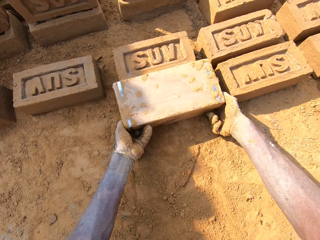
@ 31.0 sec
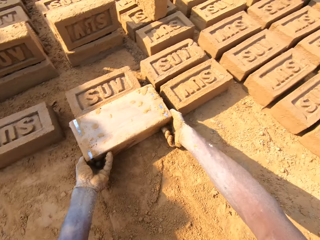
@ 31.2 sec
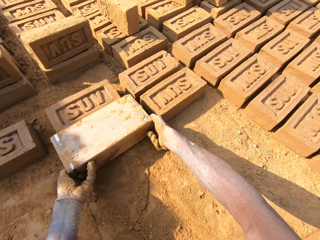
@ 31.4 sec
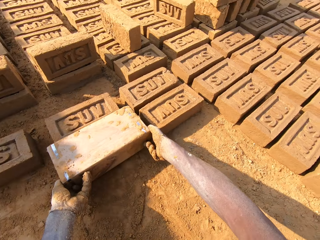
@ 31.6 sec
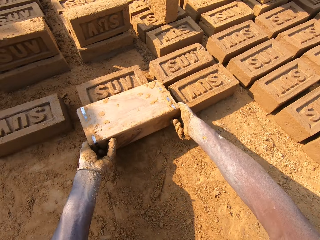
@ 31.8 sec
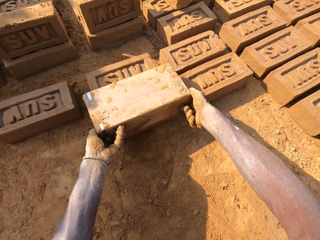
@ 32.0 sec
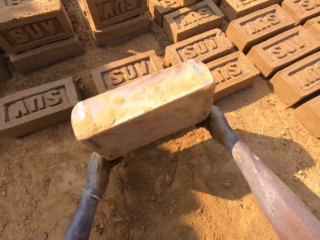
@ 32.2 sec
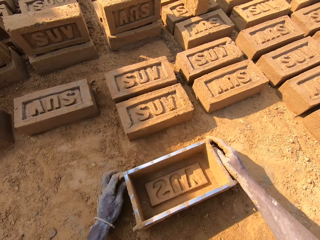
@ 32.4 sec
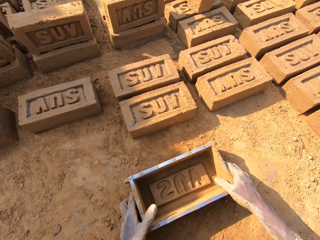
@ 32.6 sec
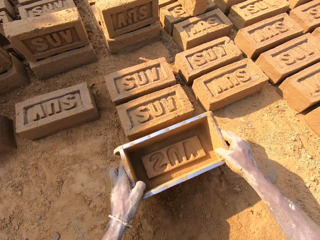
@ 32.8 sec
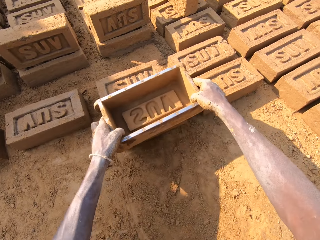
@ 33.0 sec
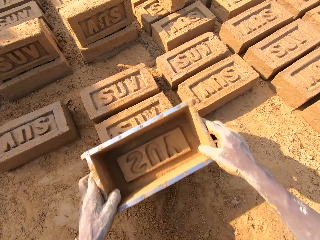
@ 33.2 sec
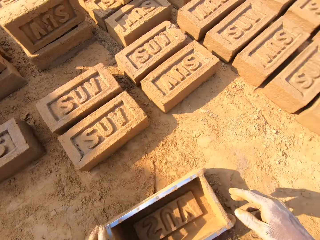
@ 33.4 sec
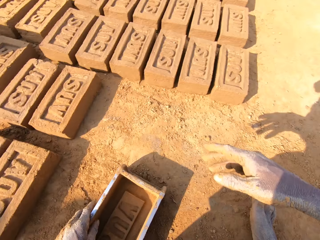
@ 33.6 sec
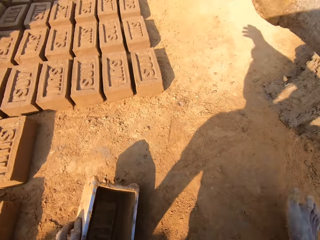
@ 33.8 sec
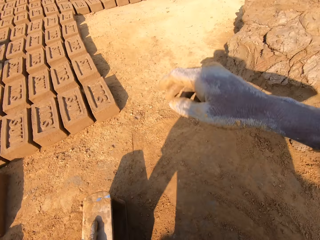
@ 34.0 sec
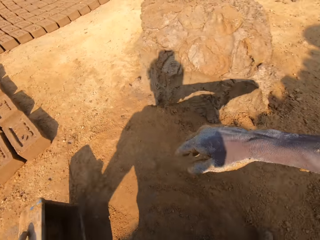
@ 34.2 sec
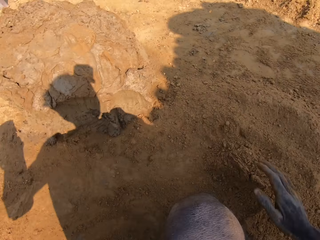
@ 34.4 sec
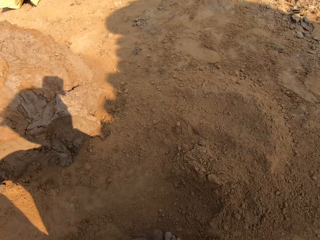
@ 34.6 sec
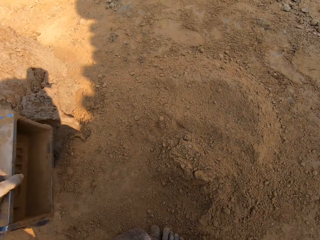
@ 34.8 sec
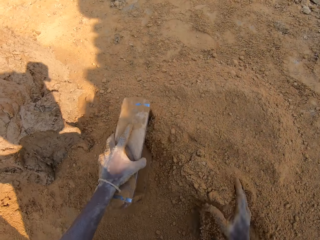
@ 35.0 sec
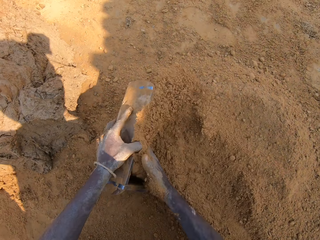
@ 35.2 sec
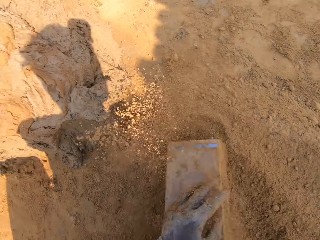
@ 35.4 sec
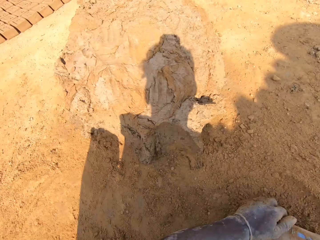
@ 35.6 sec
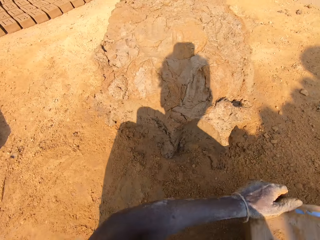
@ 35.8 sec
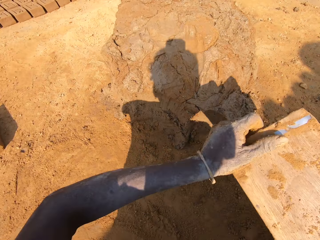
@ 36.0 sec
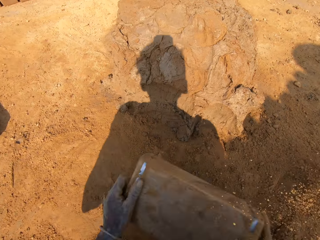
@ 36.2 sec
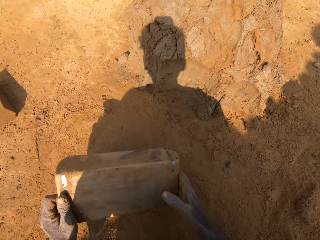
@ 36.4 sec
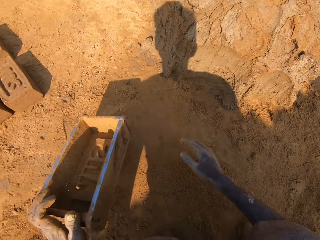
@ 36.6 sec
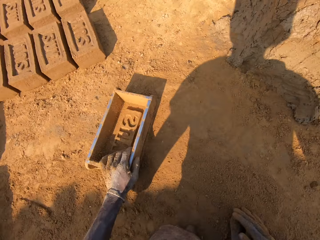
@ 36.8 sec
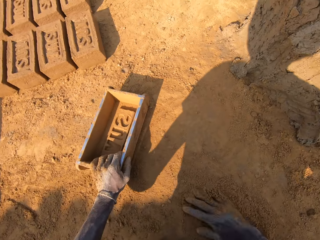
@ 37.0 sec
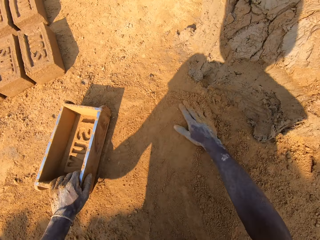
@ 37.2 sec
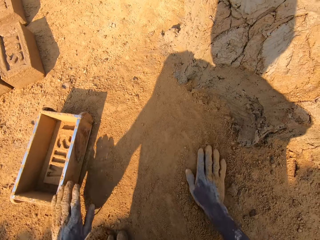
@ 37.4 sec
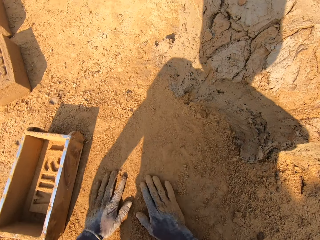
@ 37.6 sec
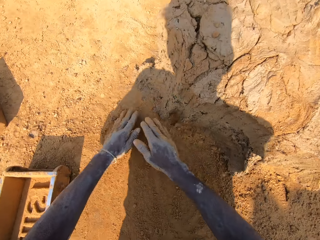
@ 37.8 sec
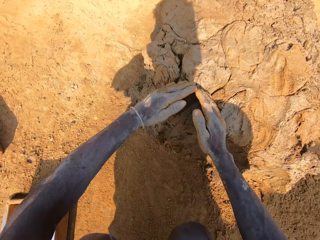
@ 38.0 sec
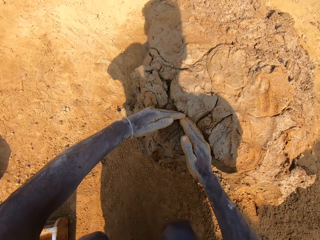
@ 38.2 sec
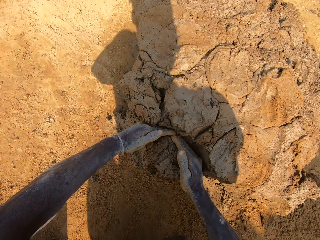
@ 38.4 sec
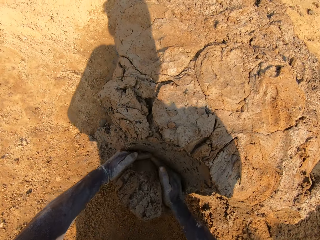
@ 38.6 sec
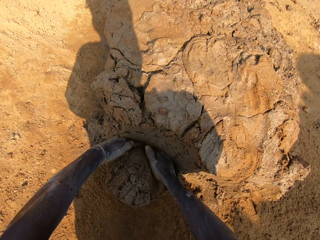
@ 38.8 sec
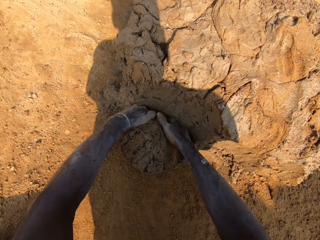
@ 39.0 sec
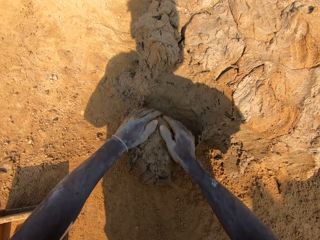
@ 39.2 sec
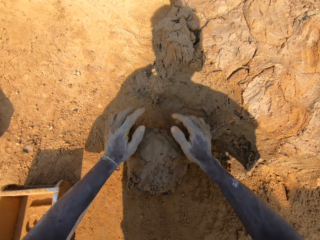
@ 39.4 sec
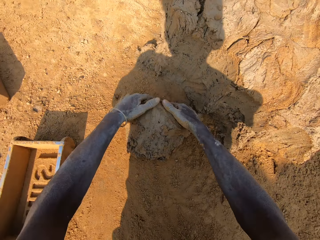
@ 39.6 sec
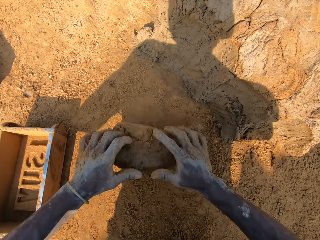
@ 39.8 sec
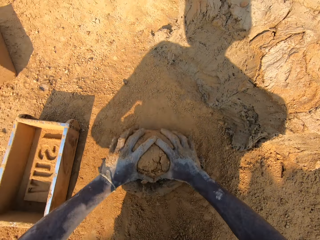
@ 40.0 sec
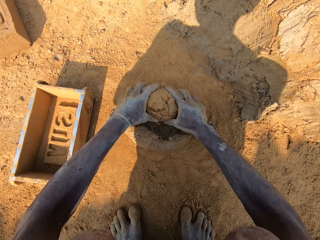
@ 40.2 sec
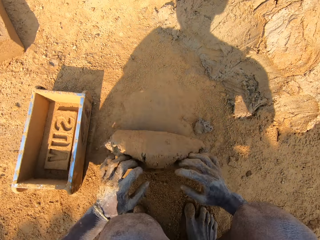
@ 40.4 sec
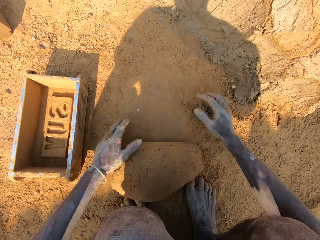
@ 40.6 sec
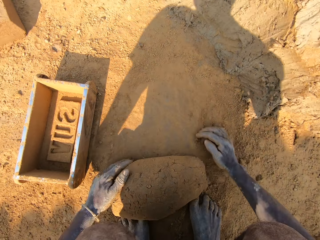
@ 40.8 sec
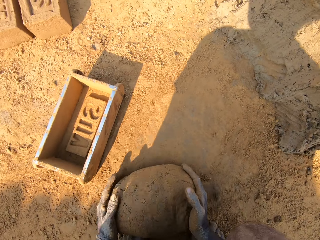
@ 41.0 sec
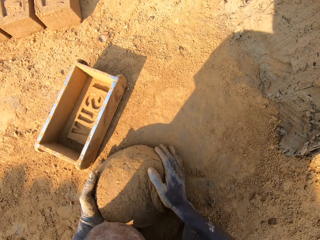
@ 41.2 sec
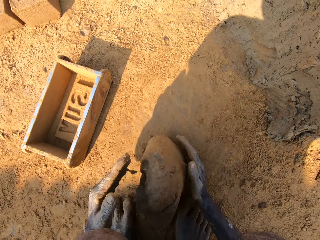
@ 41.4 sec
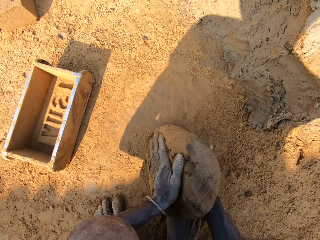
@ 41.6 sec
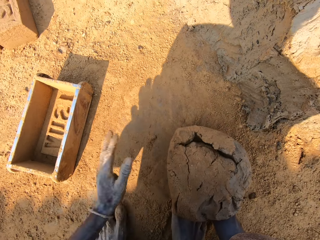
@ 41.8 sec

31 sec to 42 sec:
The camera wearer pours out the clay from the molding box. They put a brick on the ground. They converse with a person. They hold the molding box. They align the brick on the ground. They turn around. They look around the clay. They put soil in the molding box. They pour out soil from the molding box on the ground. They put down the molding box. They wipe hand on the ground. They dialogue with the person. They cut clay. They pick up a chunk of clay. They mold the clay on the ground.

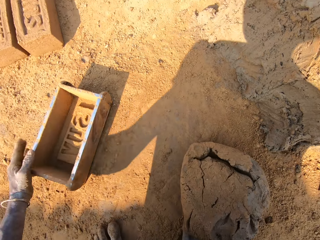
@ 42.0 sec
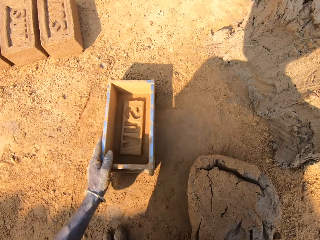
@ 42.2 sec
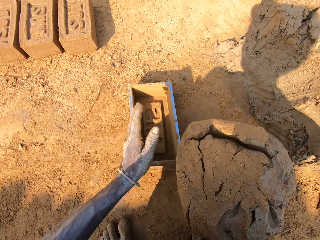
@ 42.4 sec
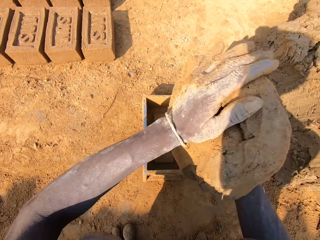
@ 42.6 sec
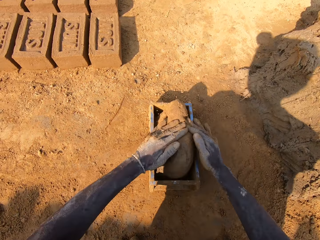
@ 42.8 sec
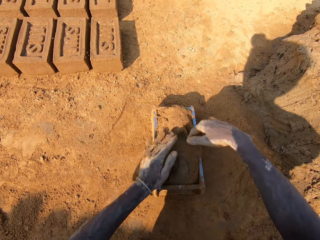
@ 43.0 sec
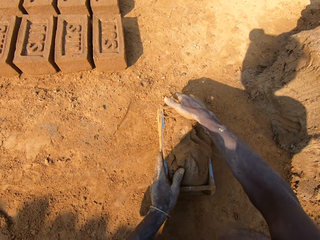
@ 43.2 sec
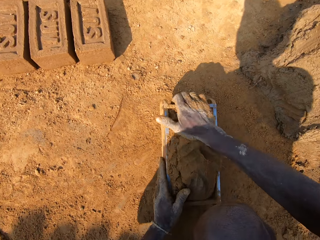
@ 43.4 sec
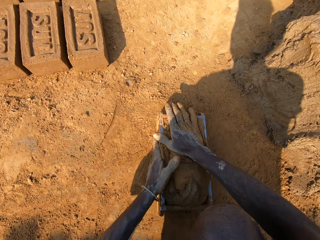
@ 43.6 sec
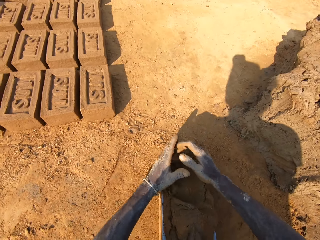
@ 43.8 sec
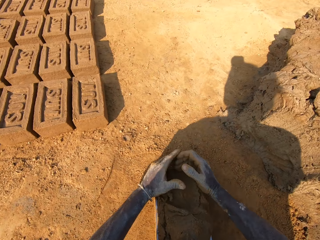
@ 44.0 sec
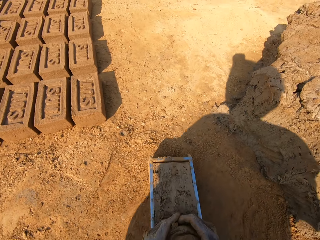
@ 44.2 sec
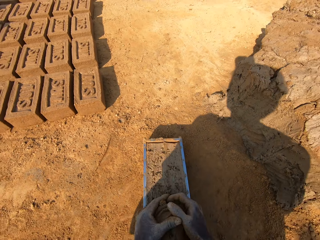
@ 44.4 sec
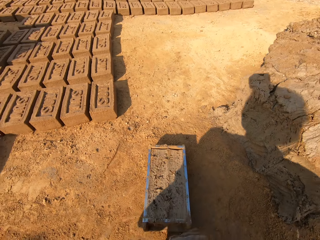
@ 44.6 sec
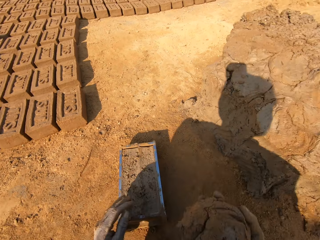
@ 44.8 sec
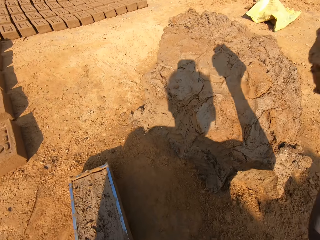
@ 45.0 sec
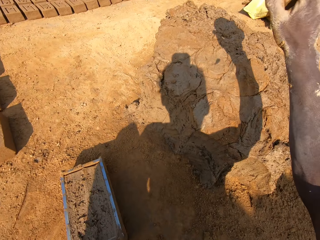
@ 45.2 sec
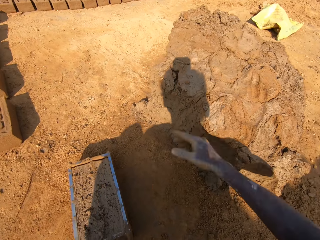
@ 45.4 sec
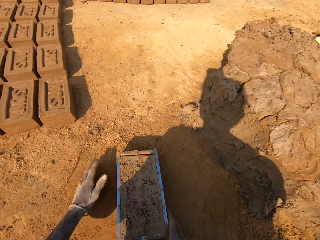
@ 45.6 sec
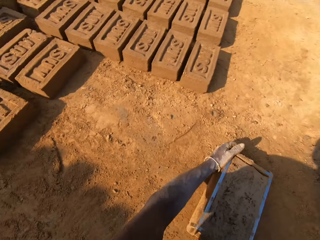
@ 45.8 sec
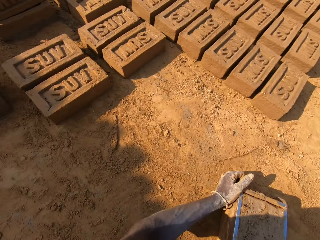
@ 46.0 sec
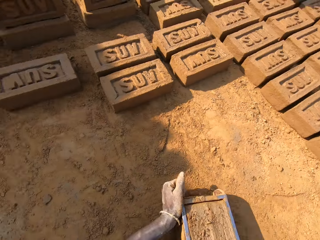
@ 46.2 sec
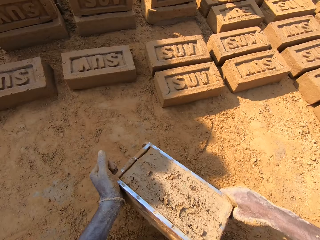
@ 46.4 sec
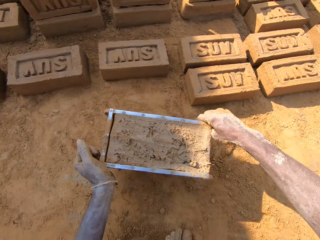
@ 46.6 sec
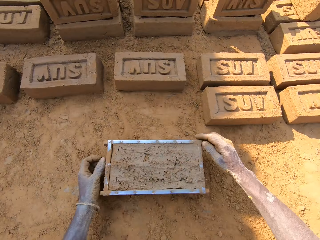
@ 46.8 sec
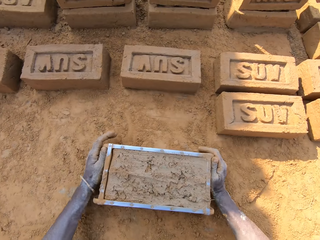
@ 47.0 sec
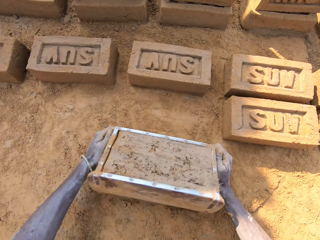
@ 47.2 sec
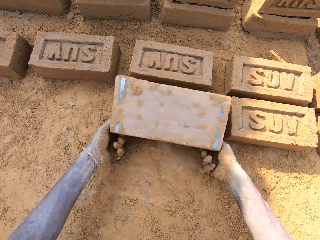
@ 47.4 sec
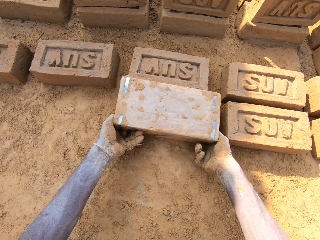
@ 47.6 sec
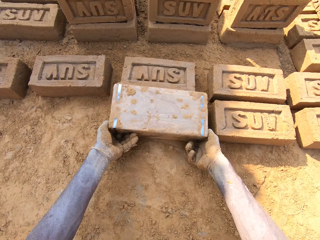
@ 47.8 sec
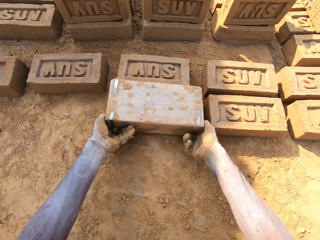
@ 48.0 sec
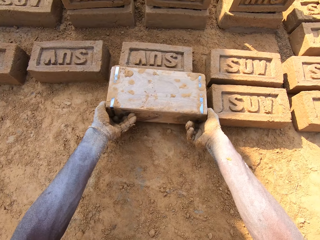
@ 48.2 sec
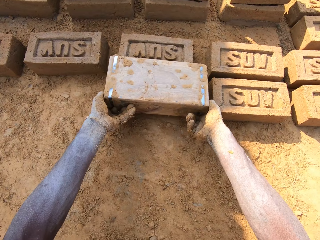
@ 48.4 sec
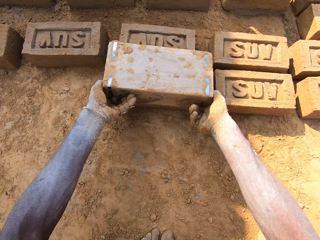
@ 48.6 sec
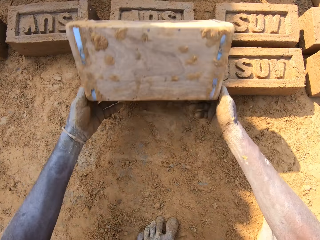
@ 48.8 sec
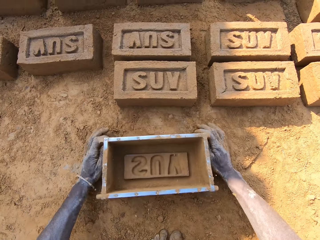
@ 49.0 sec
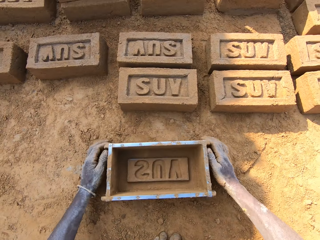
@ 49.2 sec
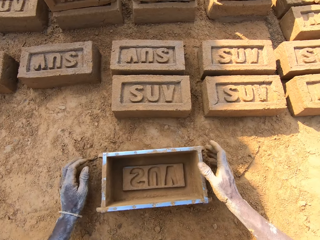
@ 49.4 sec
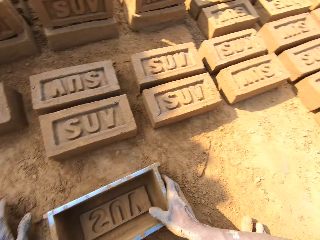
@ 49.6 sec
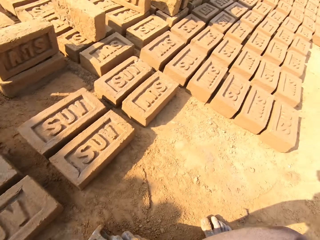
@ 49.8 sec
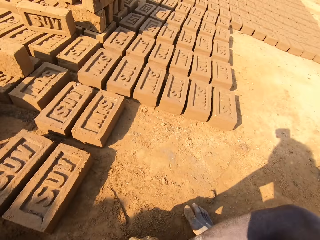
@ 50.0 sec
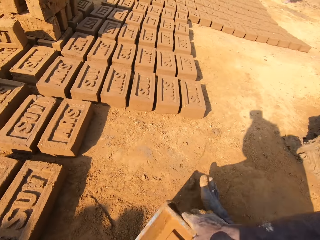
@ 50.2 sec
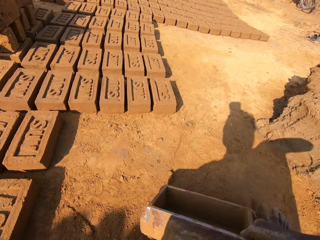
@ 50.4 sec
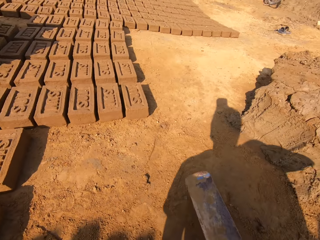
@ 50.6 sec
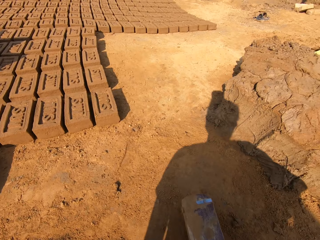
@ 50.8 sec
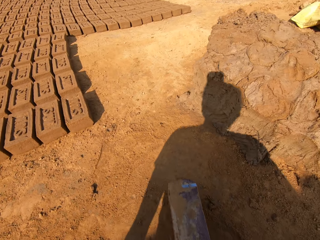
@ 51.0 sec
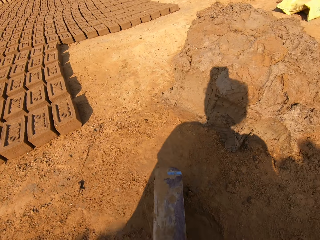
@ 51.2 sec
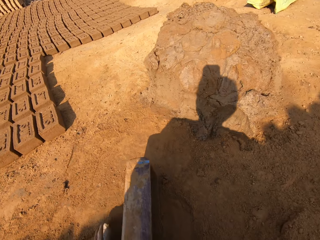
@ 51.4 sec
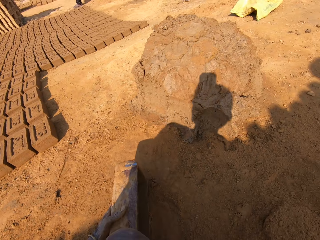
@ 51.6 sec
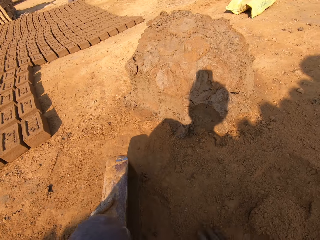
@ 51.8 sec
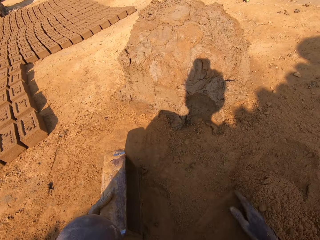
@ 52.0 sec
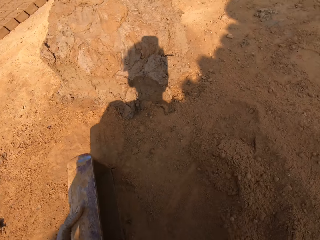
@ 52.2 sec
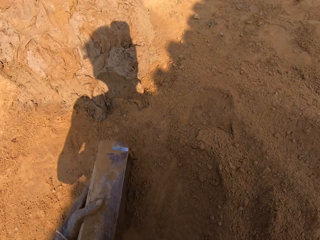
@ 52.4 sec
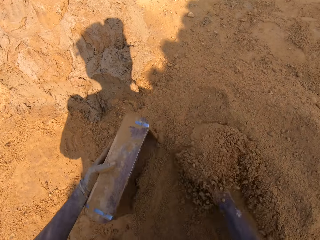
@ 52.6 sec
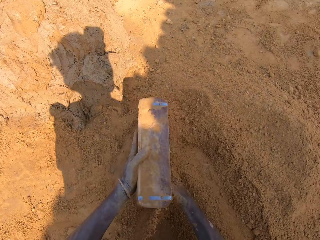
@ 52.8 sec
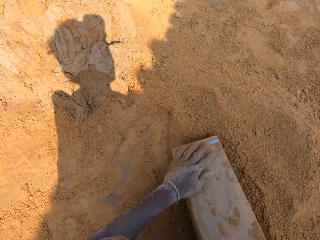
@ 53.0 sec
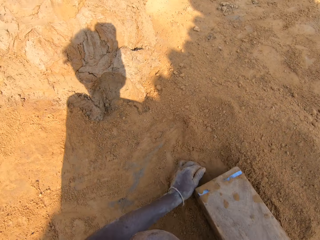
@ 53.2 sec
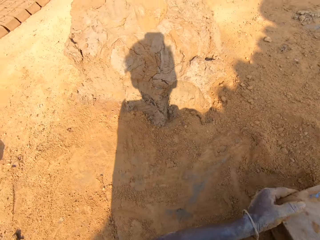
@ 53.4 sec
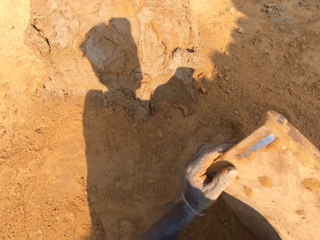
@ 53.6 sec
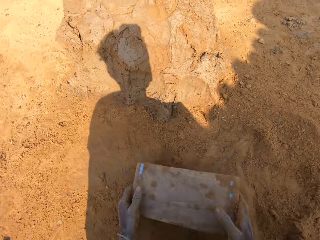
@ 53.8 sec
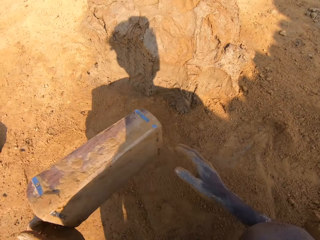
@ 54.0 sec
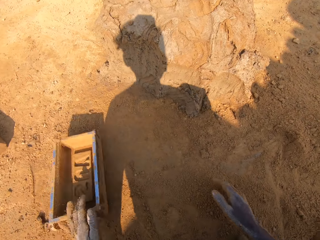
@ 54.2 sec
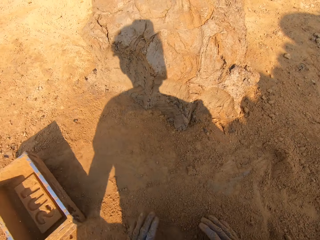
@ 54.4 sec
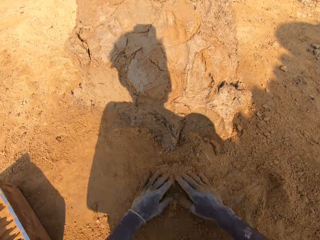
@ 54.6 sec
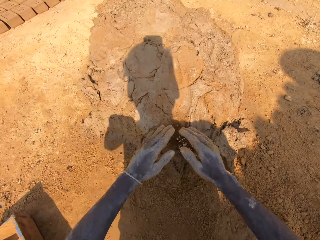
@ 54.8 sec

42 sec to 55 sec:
The camera wearer moves the molding box or brick mold near. They throw clay in the molding box. They take extra clay from the molding box. They cut clay. They throw extra clay on the clay heap. They carry the molding box. They pick up the brick mold on the ground. They dialogue with a person. They put a brick on the ground. They pour out clay from the molding box. They hold the molding box. They turn around. They converse with the person. They put soil in the molding box. They pour out the soil from the molding box on the ground. They put down the molding box.
